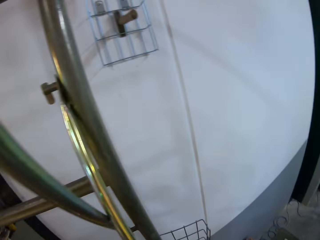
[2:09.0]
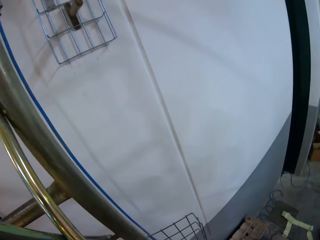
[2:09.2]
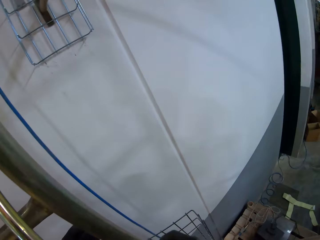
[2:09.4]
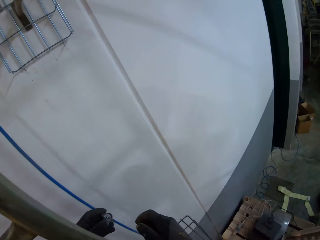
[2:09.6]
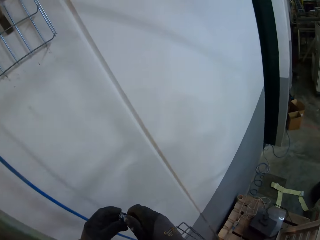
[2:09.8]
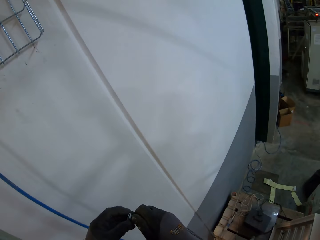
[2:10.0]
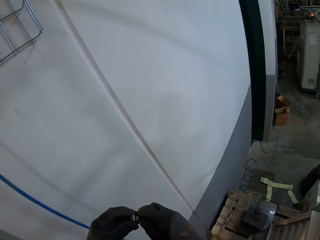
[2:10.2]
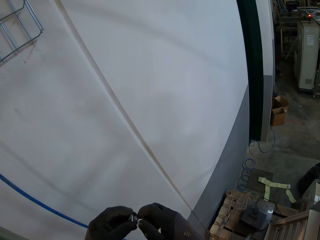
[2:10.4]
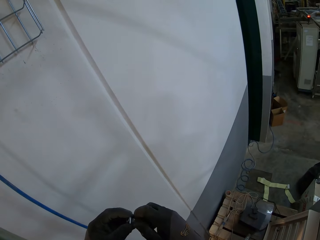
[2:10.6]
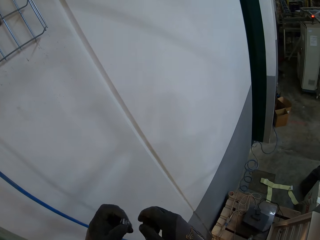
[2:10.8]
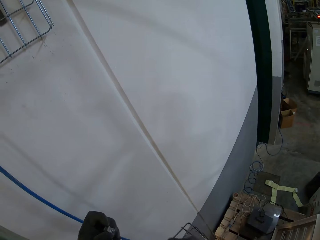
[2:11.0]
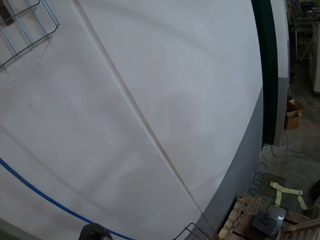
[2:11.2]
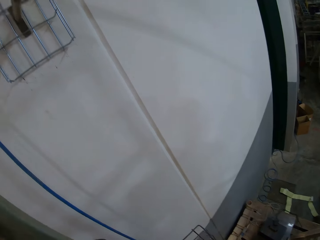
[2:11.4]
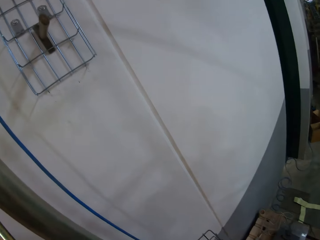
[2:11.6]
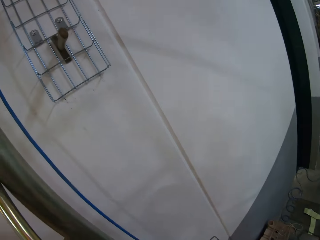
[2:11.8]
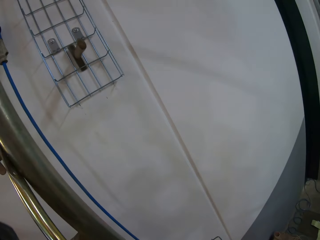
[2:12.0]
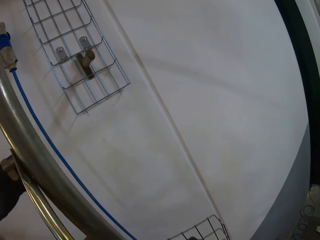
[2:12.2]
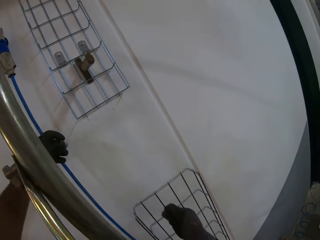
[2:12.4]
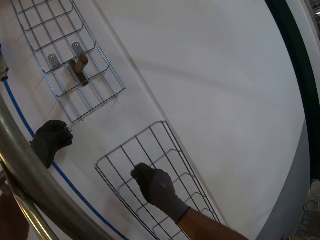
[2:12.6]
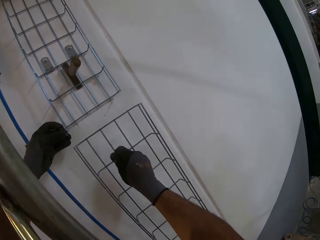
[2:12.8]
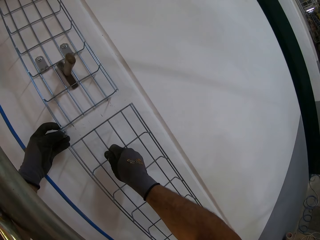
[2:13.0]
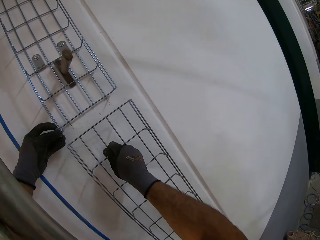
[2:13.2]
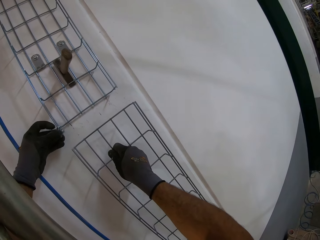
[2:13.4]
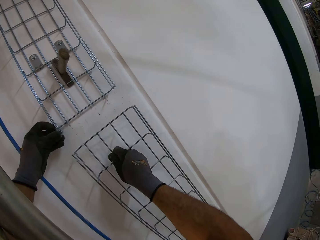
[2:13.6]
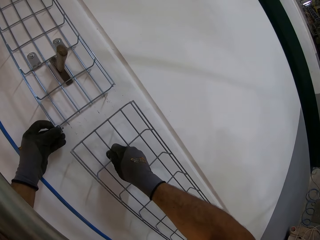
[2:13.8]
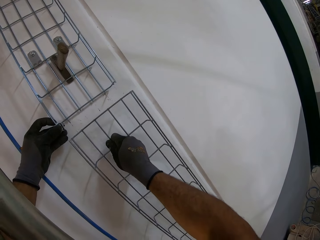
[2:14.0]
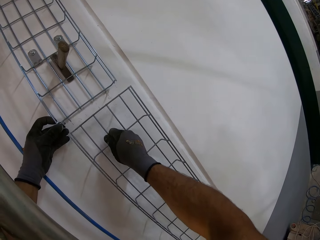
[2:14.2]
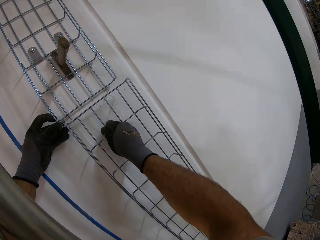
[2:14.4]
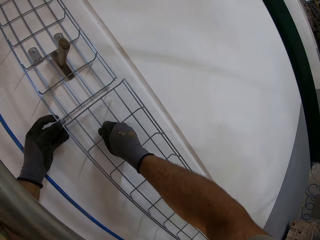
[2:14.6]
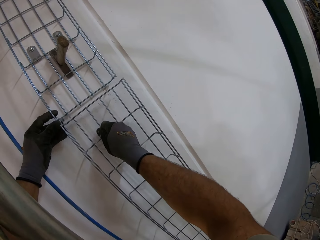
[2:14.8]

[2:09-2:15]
The camera wearer takes the wire holder. They take the wire grid.

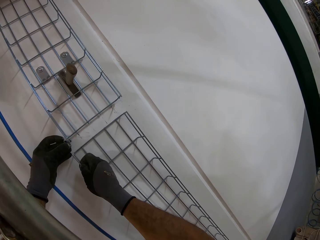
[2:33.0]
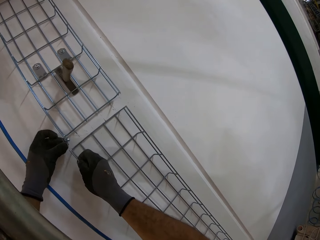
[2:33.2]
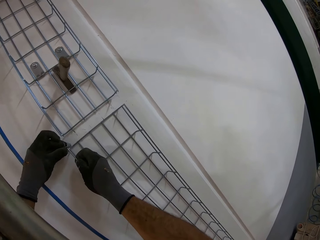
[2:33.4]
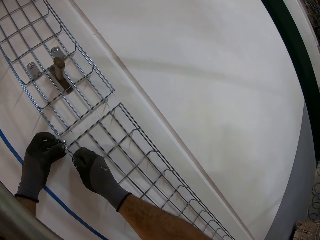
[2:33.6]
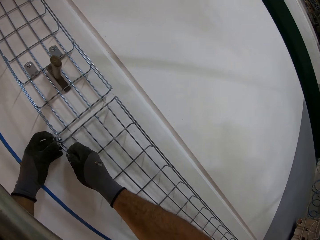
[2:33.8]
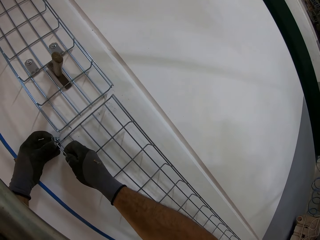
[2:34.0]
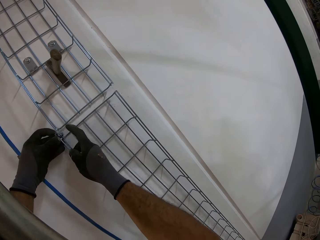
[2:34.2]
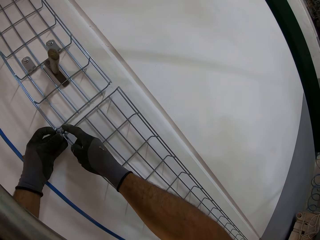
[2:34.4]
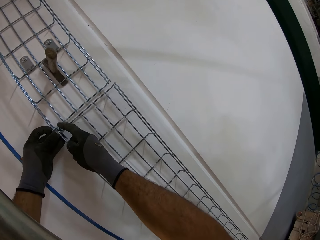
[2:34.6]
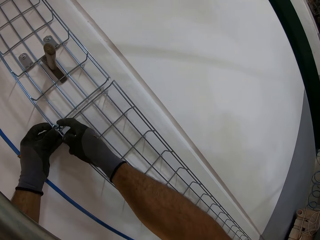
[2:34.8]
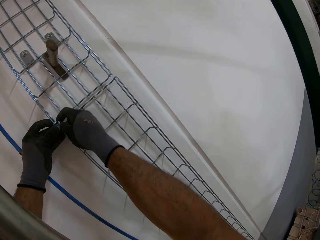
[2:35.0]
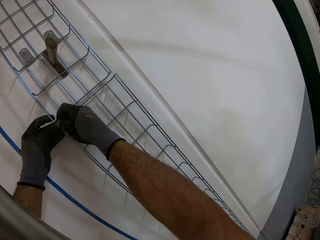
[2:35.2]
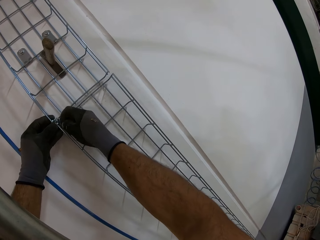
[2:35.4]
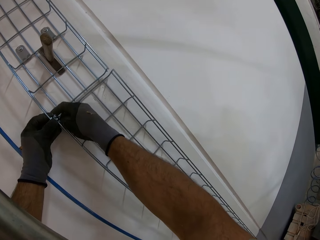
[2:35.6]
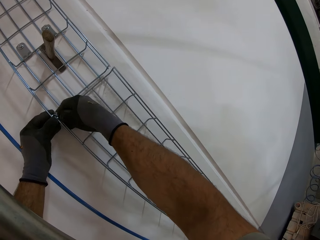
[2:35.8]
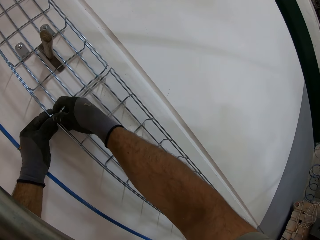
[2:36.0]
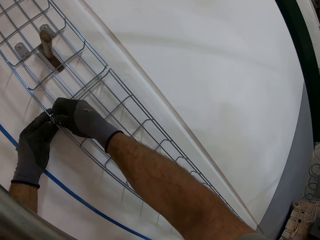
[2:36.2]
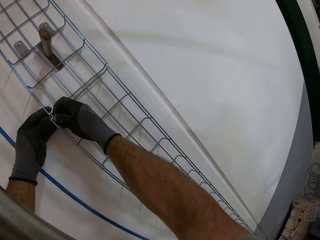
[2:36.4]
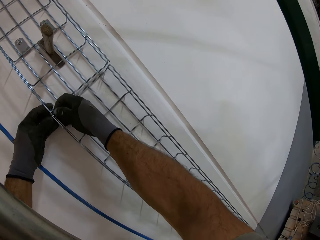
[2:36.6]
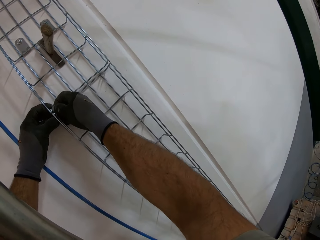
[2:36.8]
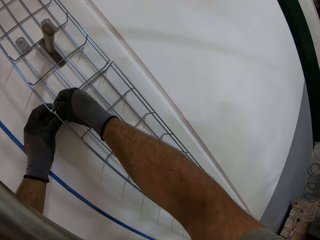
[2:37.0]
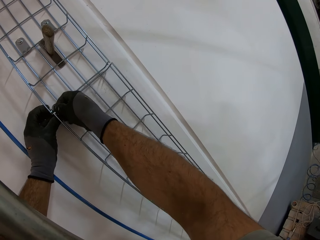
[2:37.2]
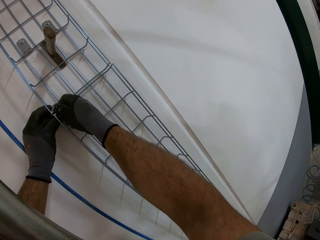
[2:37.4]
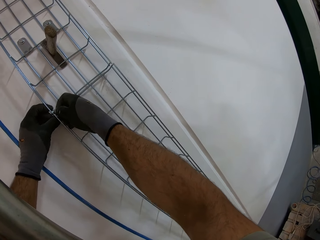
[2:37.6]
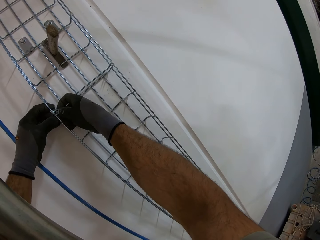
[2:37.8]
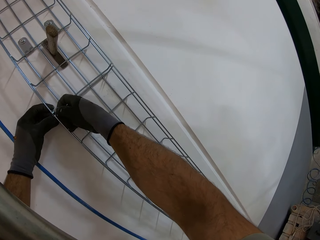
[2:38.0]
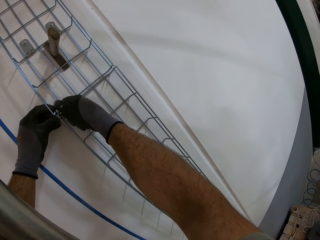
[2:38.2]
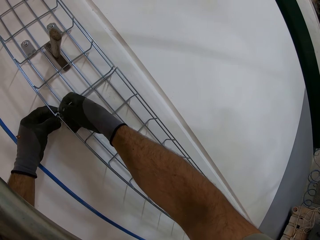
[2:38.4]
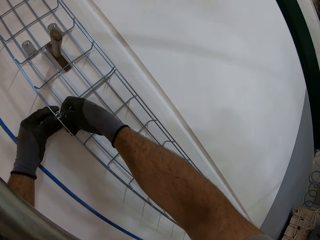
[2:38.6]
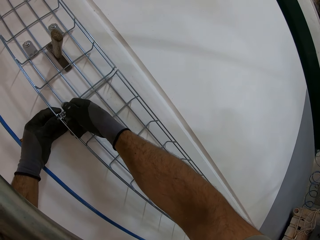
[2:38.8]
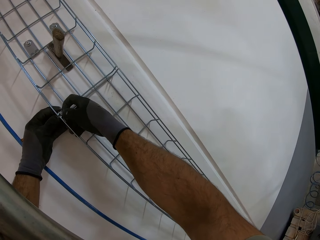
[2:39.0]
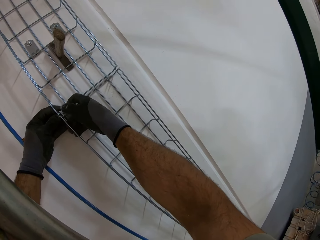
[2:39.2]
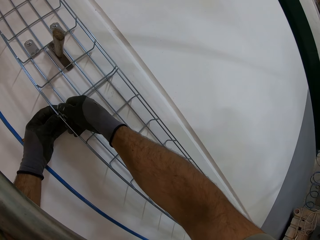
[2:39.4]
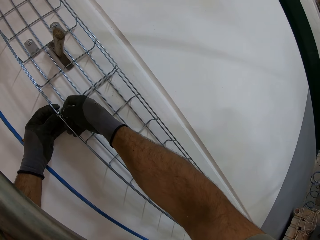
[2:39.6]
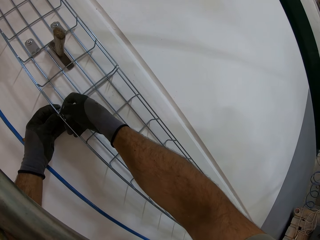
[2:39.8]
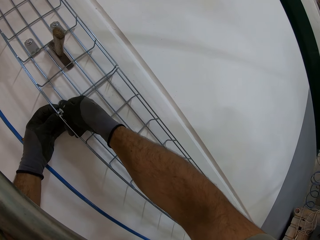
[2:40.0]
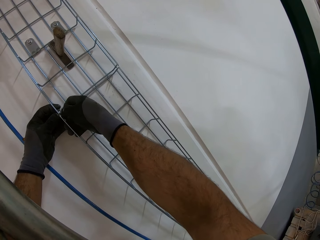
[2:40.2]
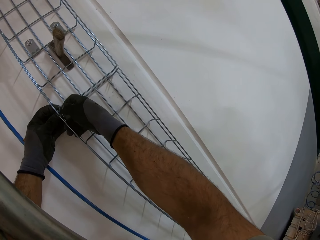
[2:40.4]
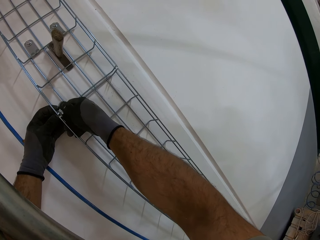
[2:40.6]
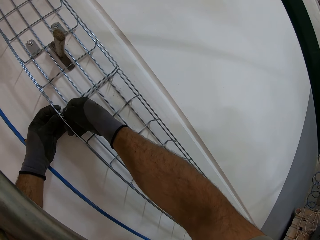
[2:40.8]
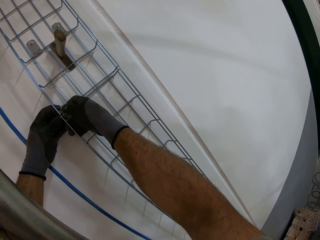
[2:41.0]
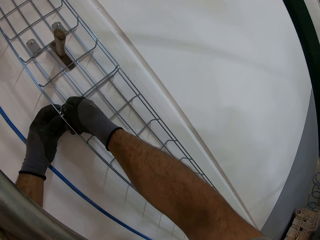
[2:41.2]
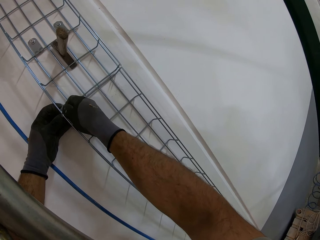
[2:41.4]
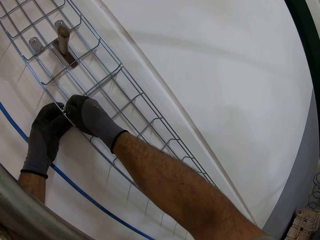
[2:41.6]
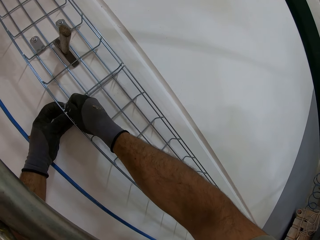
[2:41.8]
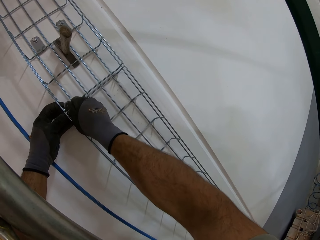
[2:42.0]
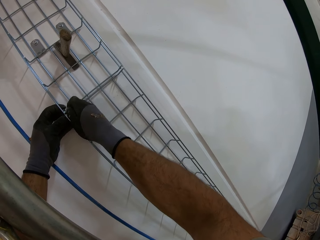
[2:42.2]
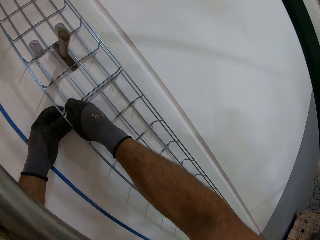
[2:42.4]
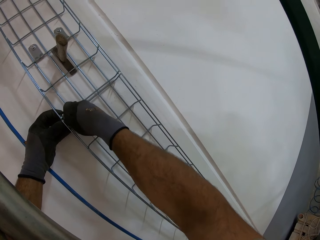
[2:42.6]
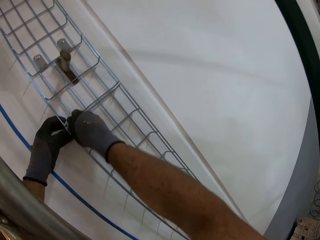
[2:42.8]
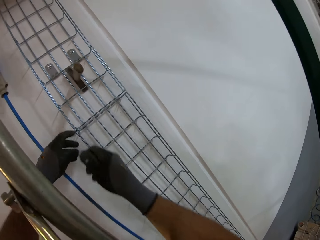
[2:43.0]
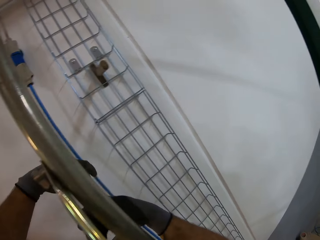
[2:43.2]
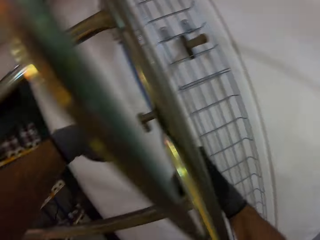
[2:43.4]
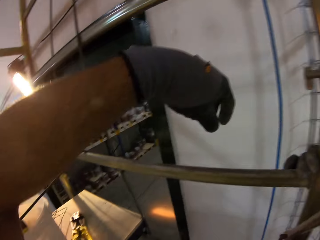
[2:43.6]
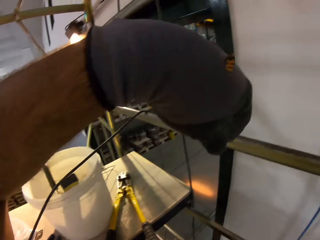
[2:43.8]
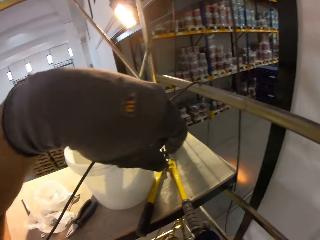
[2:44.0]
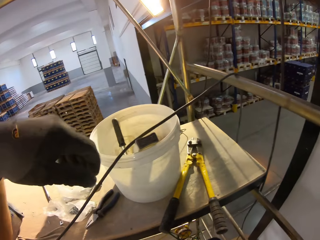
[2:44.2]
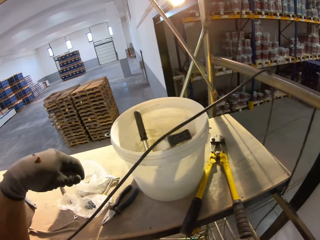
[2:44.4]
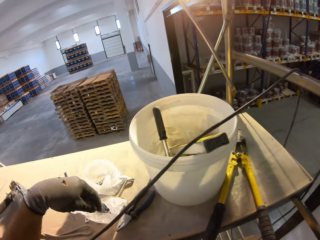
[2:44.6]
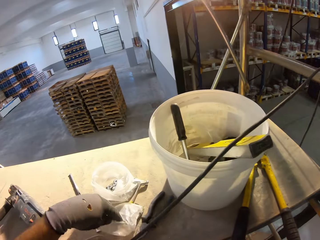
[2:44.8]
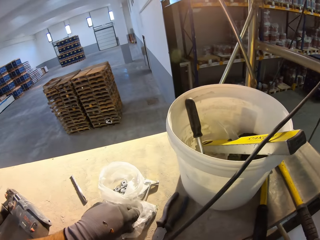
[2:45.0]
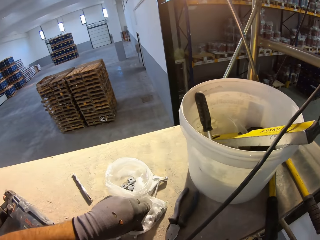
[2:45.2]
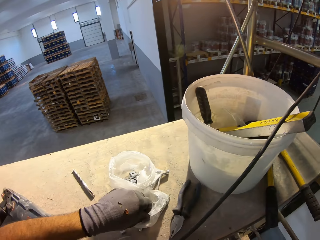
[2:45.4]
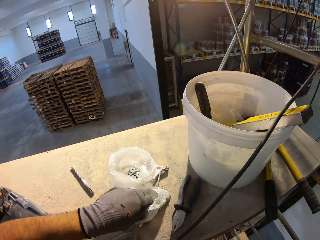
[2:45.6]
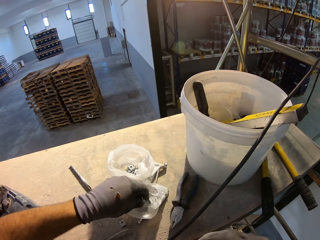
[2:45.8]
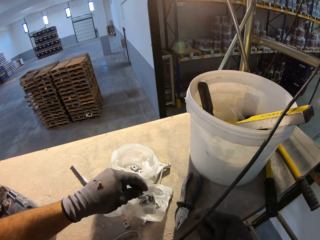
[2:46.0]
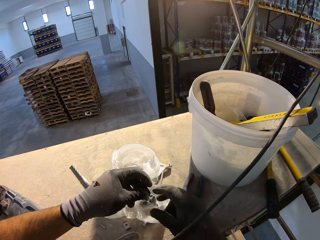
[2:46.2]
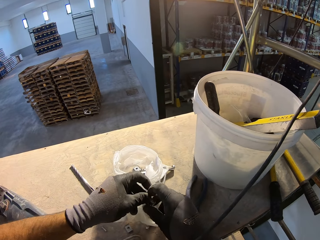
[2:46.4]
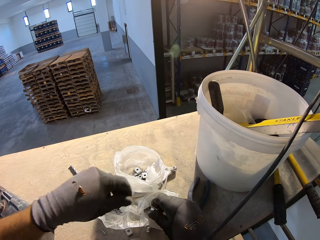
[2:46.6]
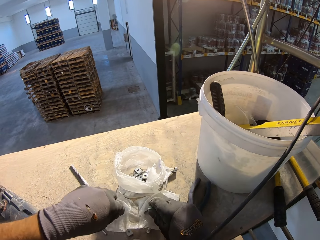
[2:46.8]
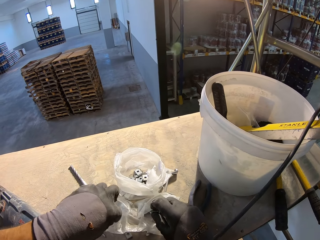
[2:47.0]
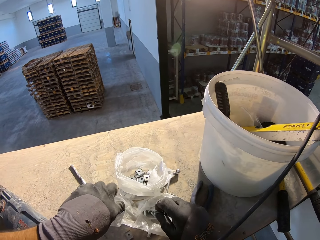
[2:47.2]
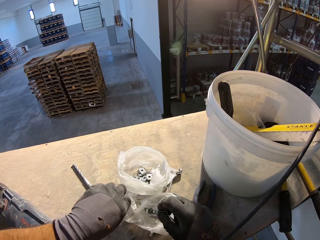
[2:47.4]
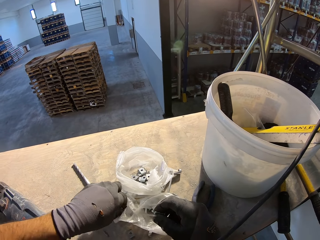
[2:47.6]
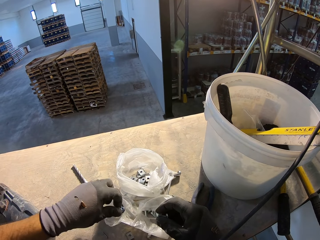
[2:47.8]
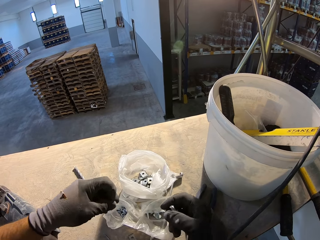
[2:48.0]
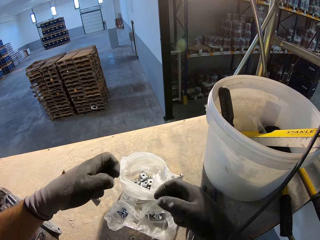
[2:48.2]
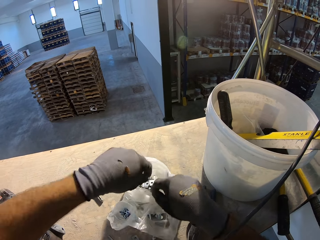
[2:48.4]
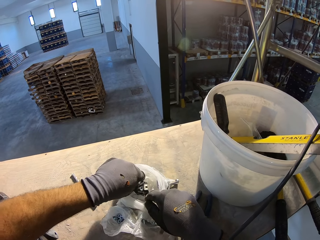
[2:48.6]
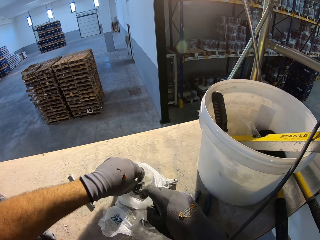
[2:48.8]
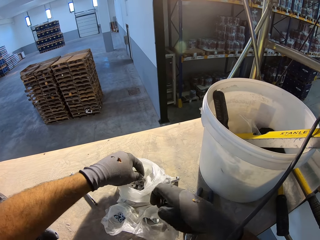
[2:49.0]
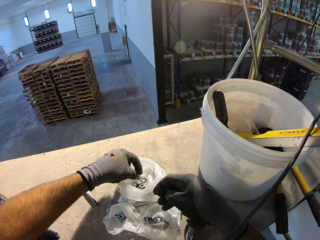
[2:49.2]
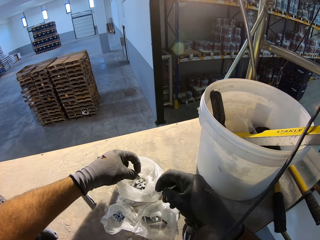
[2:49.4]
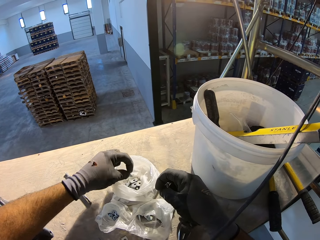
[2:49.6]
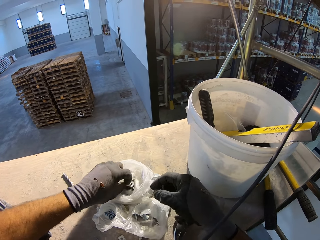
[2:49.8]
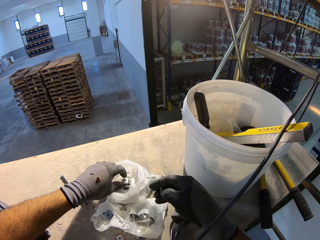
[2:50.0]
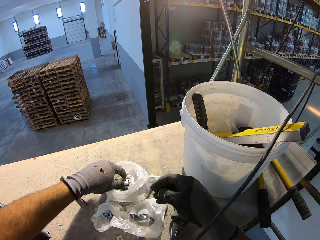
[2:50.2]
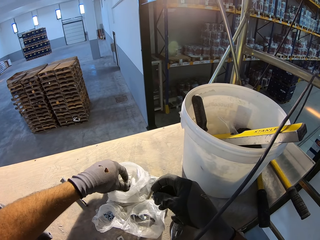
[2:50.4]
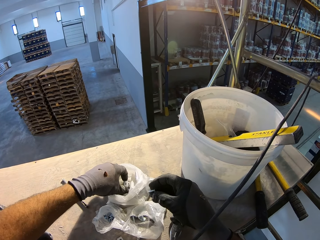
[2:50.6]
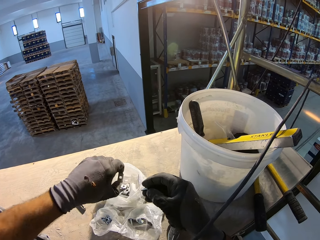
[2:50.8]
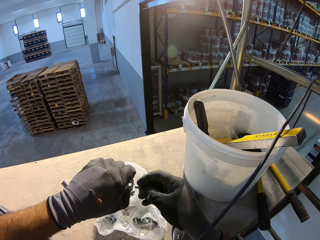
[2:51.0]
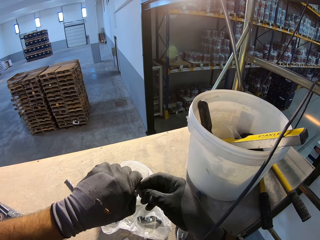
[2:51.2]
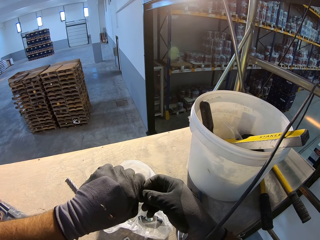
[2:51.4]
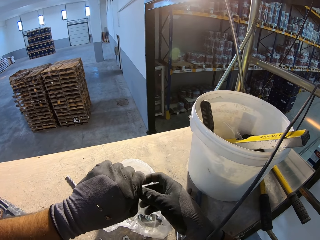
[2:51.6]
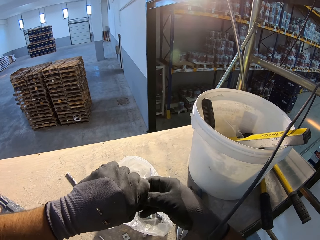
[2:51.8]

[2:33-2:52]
The camera wearer fixes the wire on the other wire. They tighten the bolt. They rotate the wire holder. They pick up the bolt. They take the wire holder.
